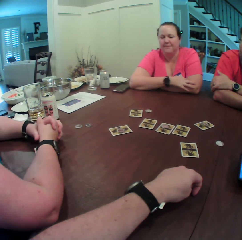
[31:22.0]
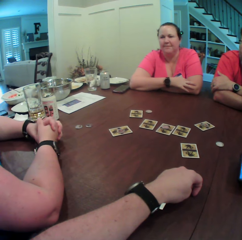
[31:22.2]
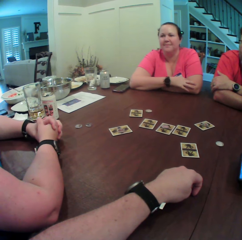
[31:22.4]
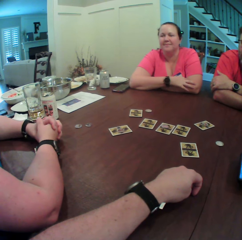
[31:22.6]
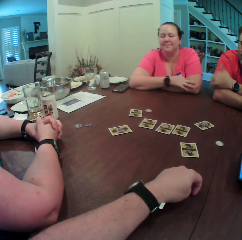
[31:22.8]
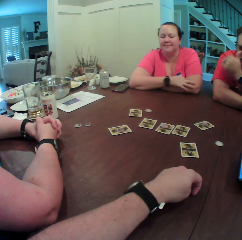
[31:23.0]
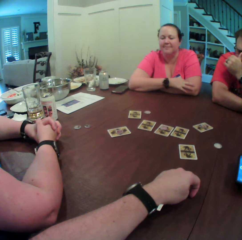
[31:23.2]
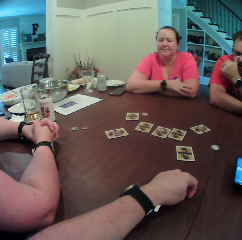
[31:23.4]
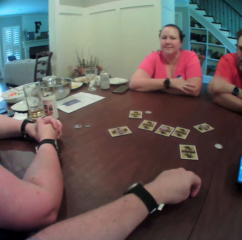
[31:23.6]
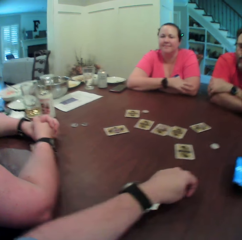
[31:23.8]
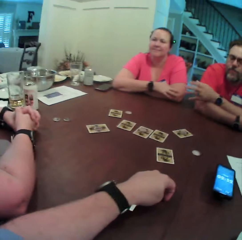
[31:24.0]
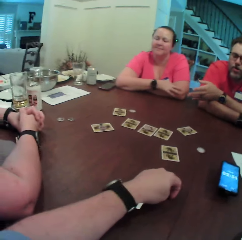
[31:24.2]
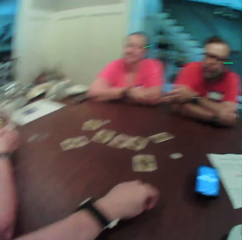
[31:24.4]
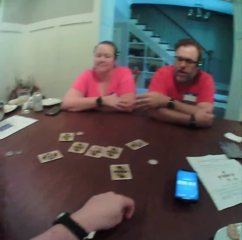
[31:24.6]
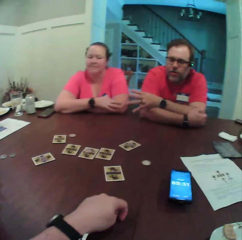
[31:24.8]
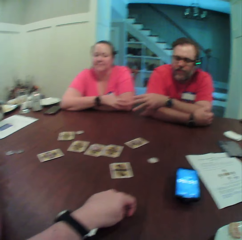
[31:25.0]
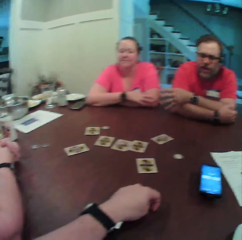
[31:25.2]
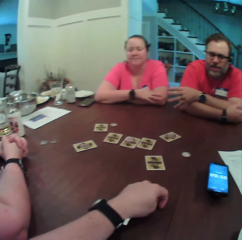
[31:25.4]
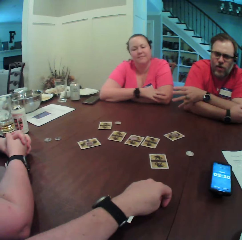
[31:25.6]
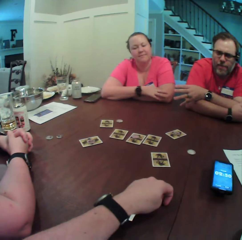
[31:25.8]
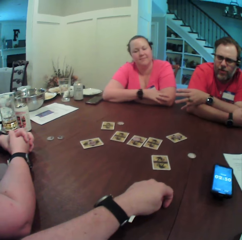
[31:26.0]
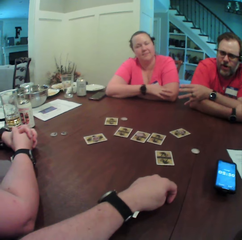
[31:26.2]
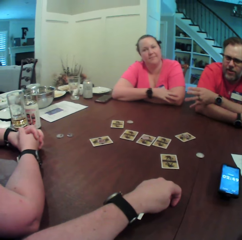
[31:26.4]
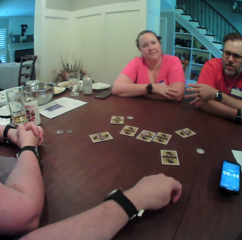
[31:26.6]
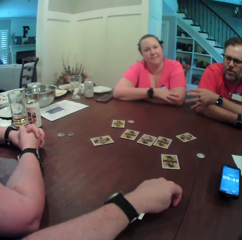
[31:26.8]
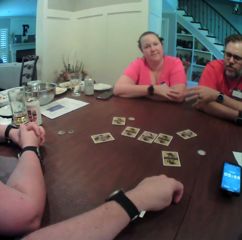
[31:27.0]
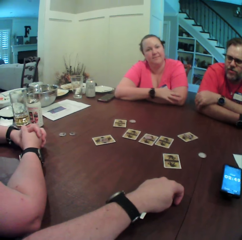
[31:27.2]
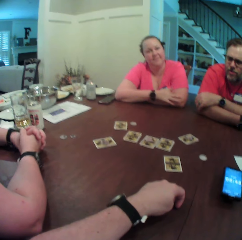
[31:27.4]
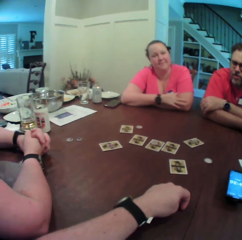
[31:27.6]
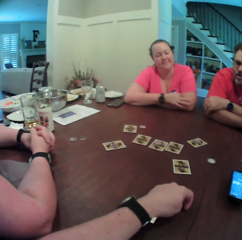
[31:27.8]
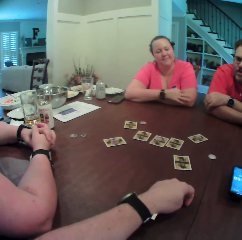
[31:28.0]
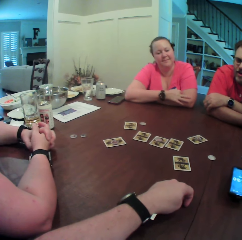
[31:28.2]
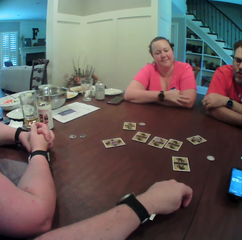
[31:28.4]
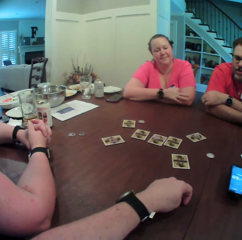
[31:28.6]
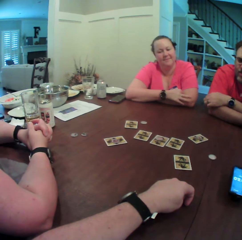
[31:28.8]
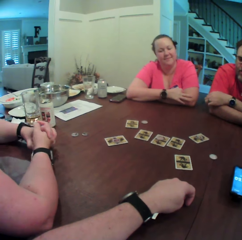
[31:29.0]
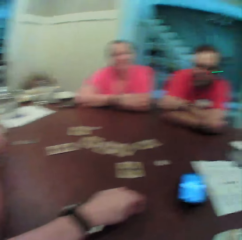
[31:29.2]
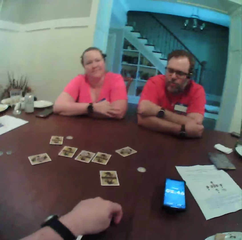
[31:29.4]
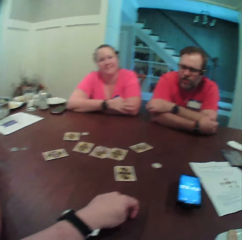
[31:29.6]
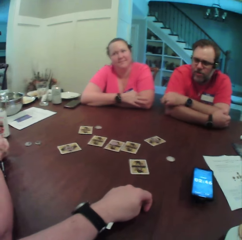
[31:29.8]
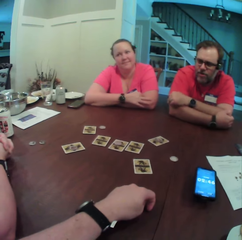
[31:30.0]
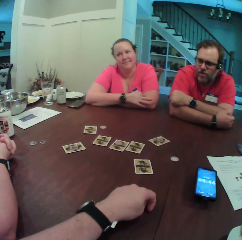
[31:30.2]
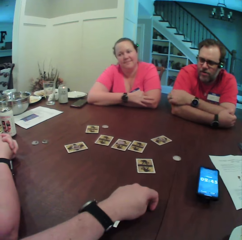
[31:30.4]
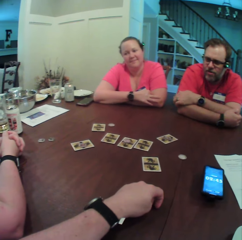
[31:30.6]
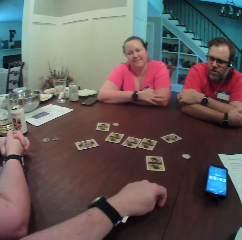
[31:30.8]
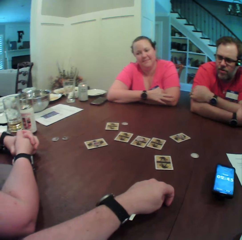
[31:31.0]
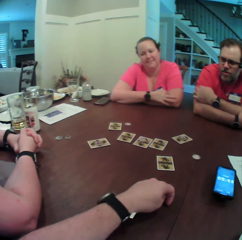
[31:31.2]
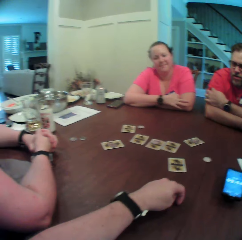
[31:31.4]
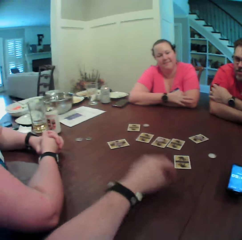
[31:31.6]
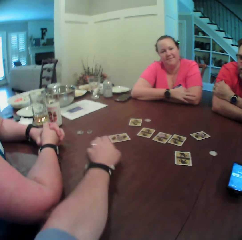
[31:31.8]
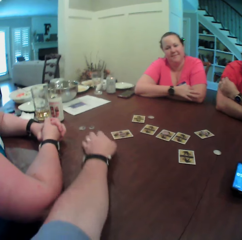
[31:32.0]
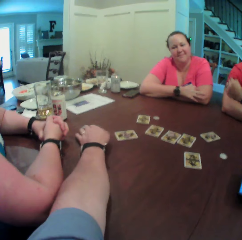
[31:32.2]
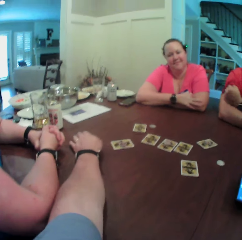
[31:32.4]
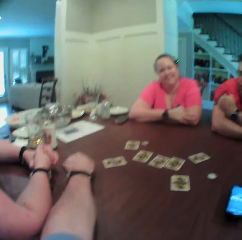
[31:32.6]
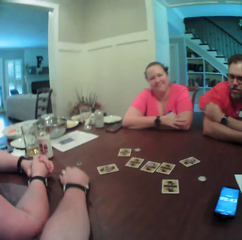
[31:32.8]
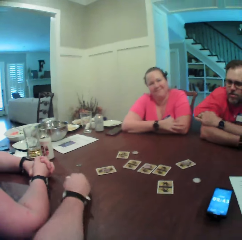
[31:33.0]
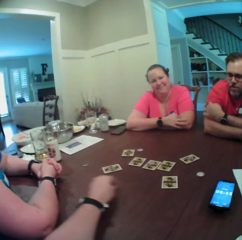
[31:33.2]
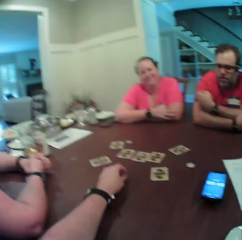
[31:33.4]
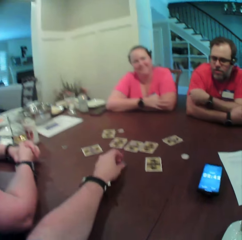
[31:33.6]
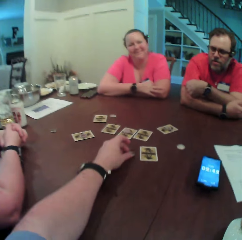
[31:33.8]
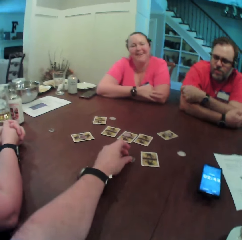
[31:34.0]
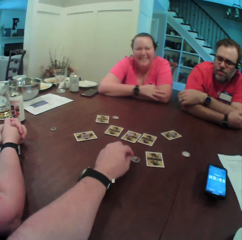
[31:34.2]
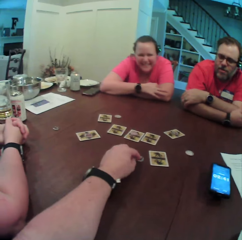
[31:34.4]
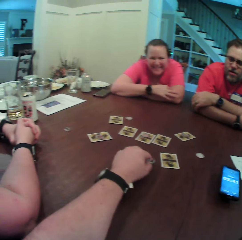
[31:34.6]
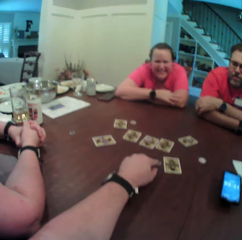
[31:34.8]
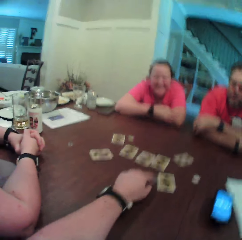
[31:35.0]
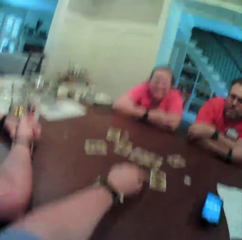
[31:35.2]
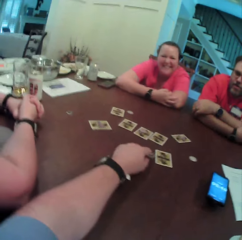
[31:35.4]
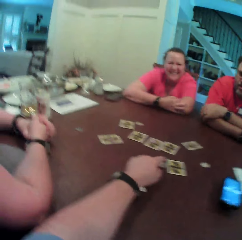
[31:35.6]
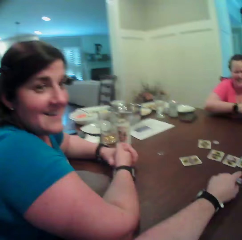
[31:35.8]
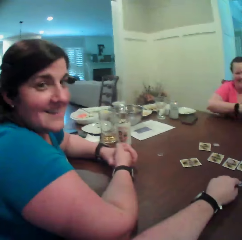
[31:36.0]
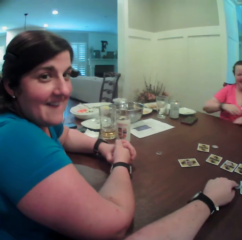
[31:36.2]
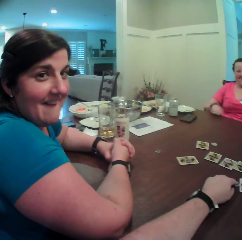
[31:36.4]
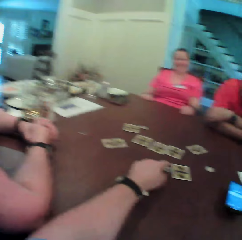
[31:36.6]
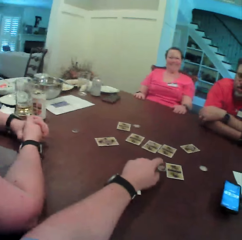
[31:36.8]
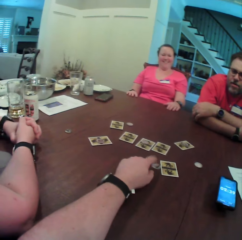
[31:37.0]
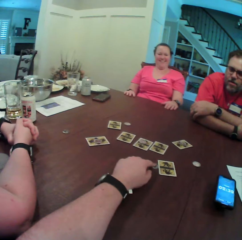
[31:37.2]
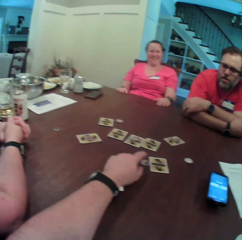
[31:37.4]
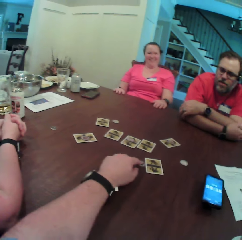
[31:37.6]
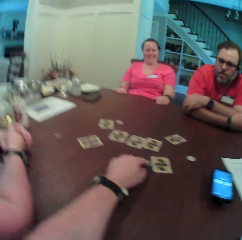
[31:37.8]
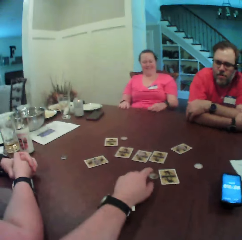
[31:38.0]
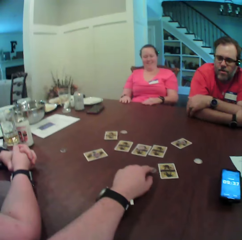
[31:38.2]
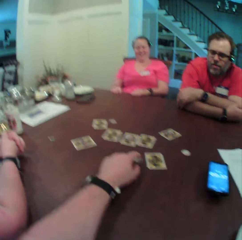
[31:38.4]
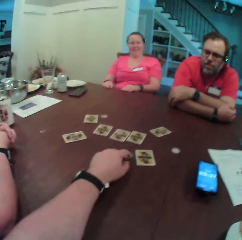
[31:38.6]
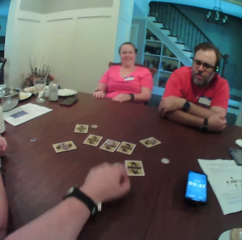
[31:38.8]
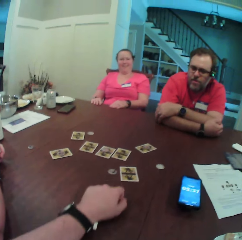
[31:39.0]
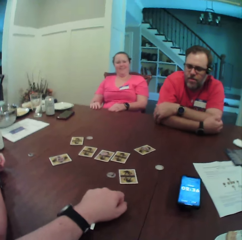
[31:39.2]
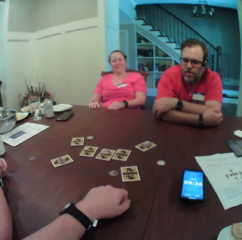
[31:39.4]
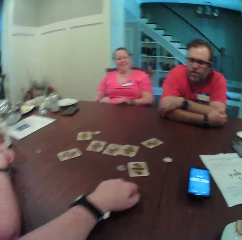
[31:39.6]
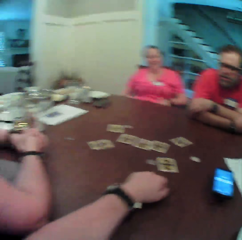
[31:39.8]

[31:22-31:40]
A woman folds her hands. A man converses with the woman. The camera wearer looks around. He drags a coin on the table with his left hand. He picks something. He drops something. He looks around.

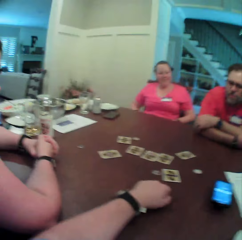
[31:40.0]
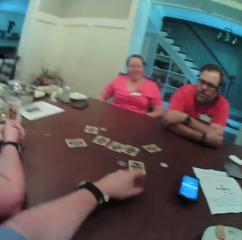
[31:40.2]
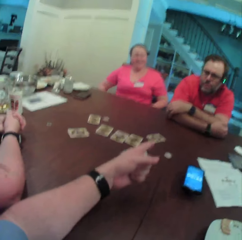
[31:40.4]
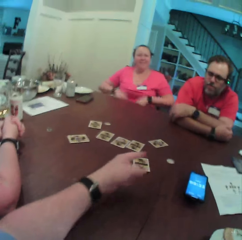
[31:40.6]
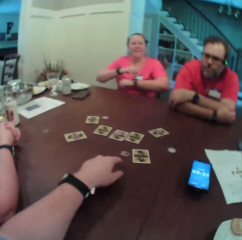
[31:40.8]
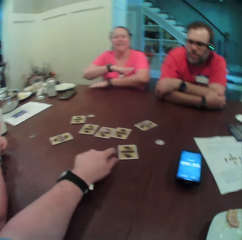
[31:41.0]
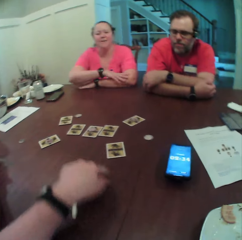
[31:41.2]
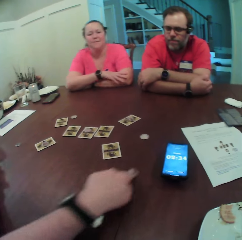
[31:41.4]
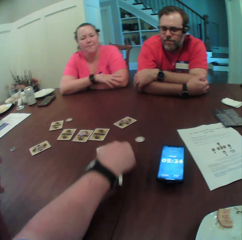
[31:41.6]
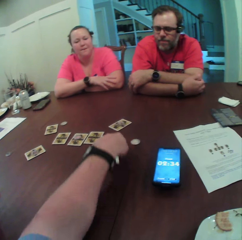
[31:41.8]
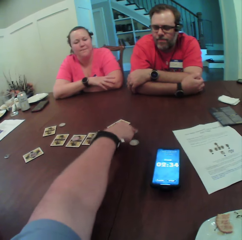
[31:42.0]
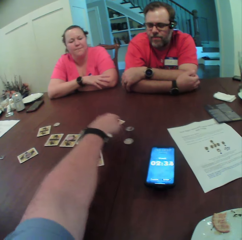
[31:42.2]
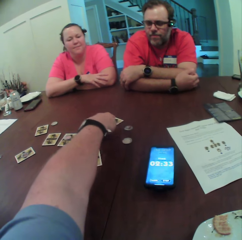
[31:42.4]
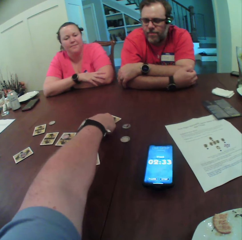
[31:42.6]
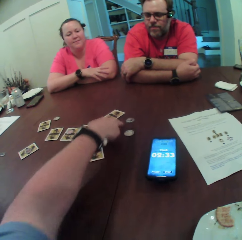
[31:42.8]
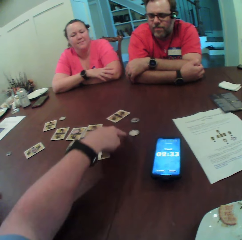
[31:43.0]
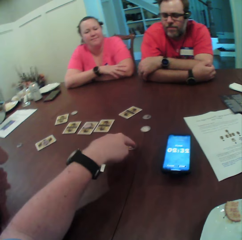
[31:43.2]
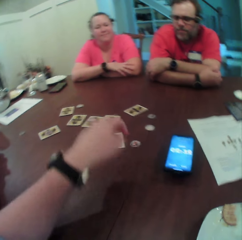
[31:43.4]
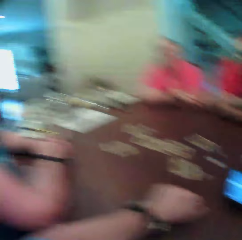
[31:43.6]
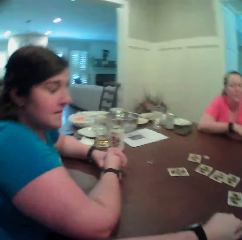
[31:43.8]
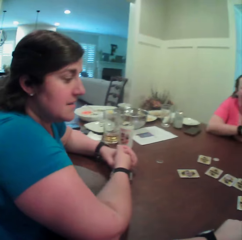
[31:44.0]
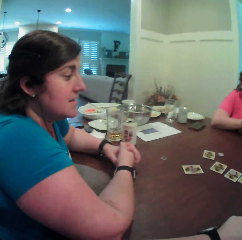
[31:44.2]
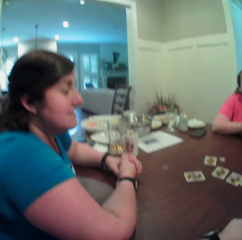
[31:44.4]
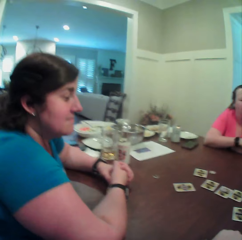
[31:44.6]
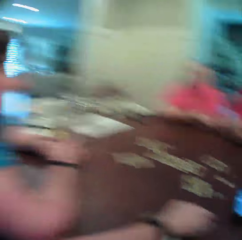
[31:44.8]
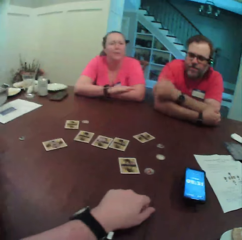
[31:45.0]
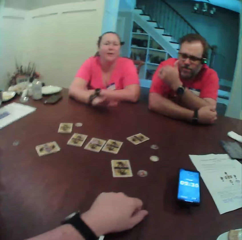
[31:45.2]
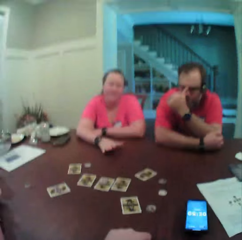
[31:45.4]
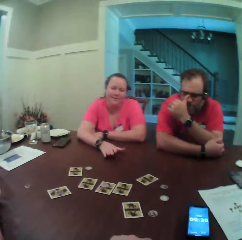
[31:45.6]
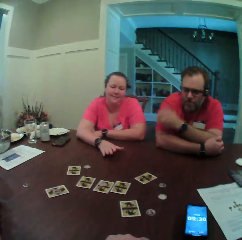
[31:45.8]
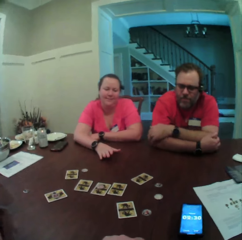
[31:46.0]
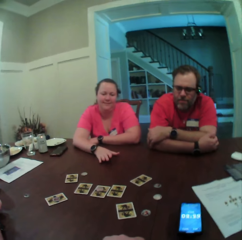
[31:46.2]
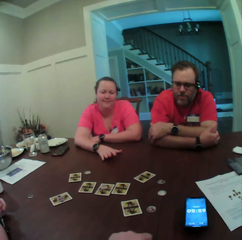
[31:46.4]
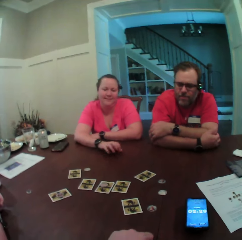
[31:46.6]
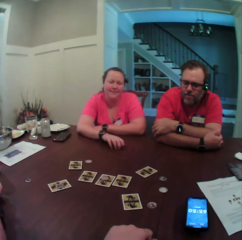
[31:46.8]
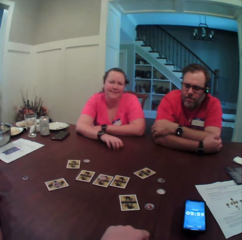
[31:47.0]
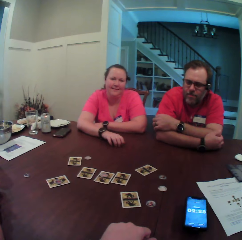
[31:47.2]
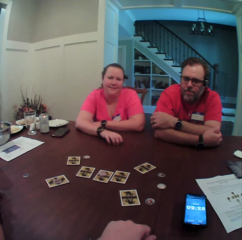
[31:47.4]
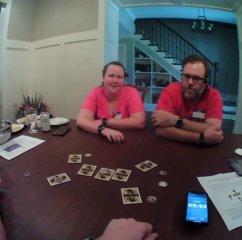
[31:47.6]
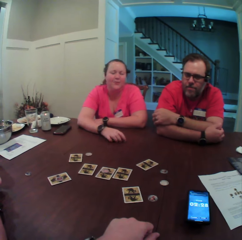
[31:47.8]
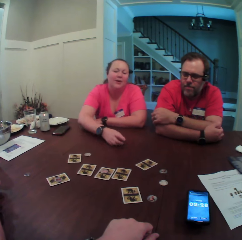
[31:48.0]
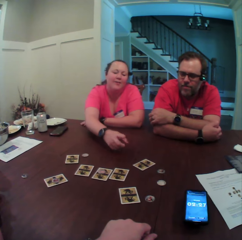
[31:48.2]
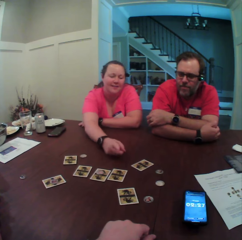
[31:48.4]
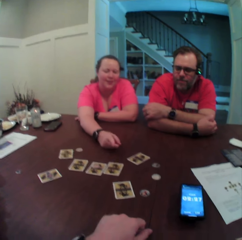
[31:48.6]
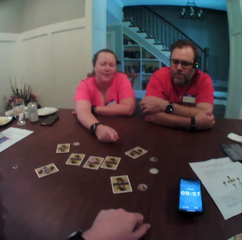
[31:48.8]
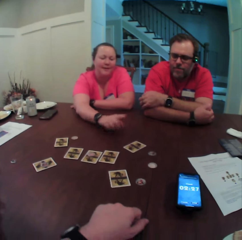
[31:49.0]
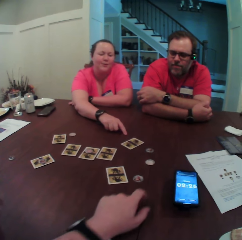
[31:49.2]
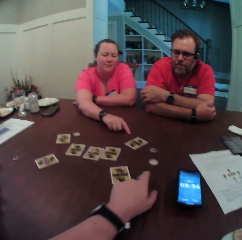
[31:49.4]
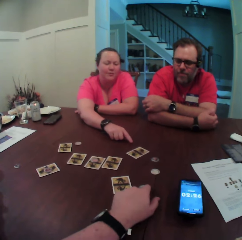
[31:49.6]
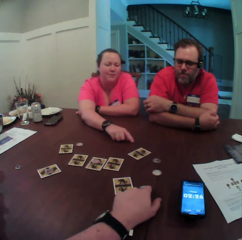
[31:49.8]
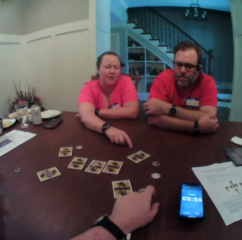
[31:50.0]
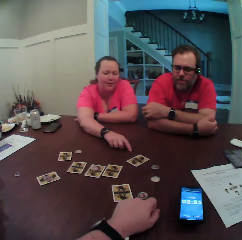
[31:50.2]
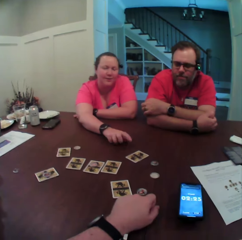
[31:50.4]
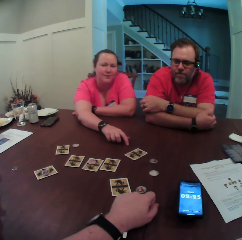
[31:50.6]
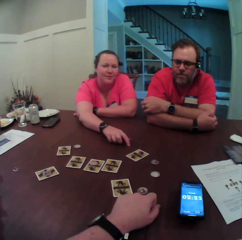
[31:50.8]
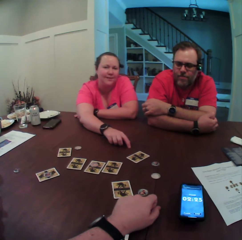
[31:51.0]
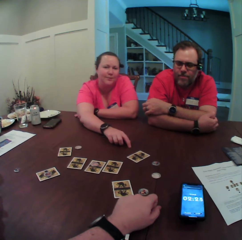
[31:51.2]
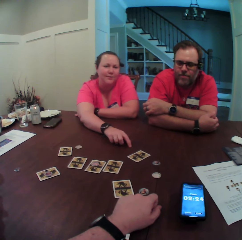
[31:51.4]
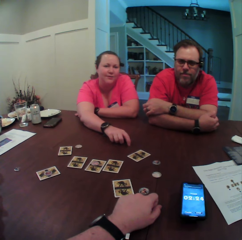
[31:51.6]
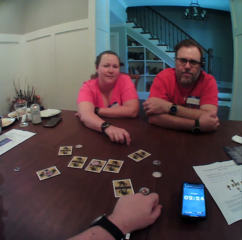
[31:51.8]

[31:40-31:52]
The camera wearer drags the coin on the table with his left hand. He picks a card. He drags the coin on the table with his left hand again. A woman converses with the camera wearer. A person points at the chip coin. The camera wearer touches a token with his left hand on the table.
